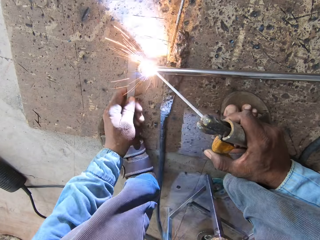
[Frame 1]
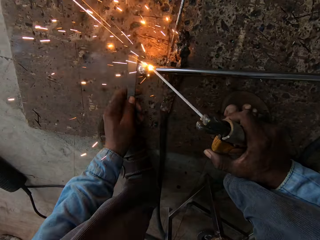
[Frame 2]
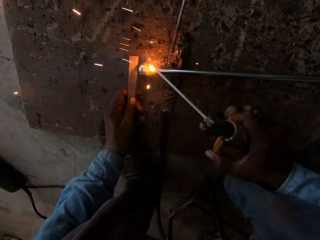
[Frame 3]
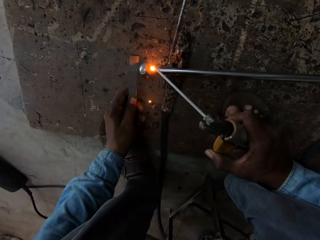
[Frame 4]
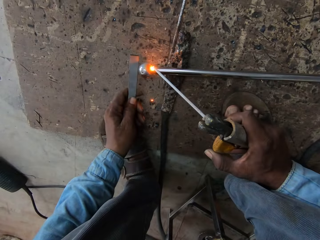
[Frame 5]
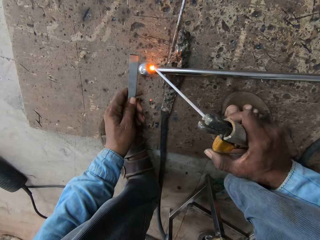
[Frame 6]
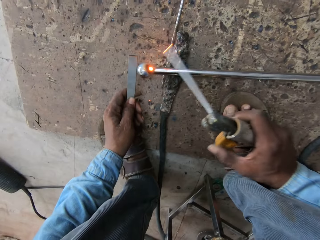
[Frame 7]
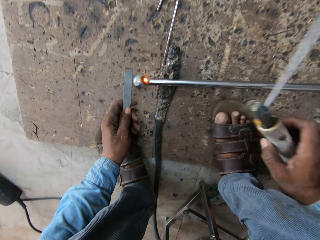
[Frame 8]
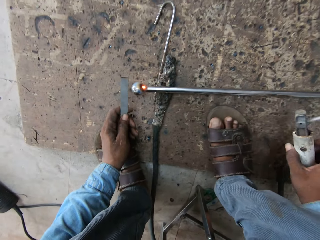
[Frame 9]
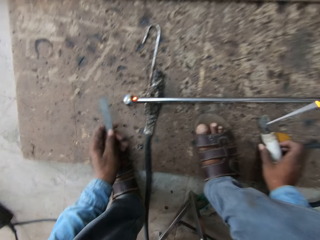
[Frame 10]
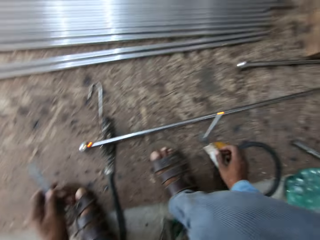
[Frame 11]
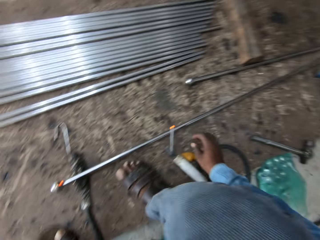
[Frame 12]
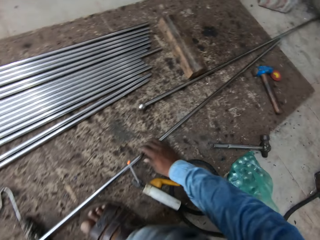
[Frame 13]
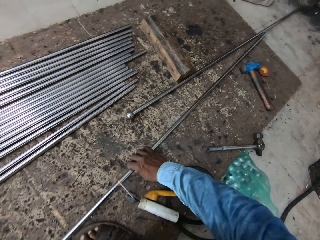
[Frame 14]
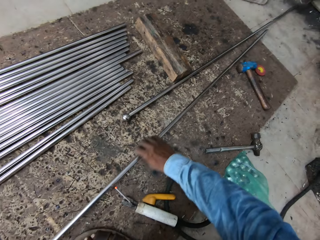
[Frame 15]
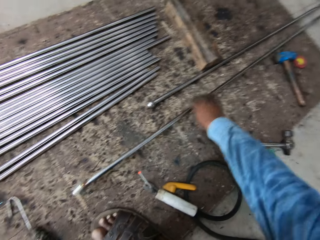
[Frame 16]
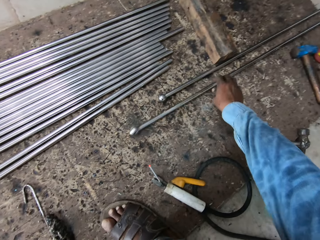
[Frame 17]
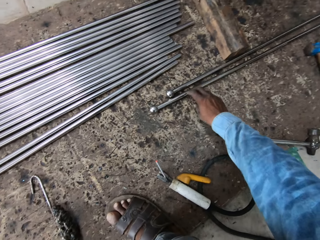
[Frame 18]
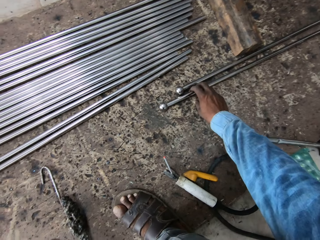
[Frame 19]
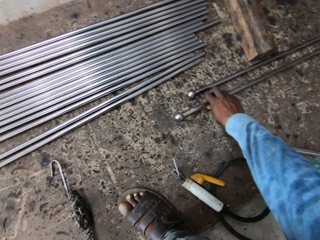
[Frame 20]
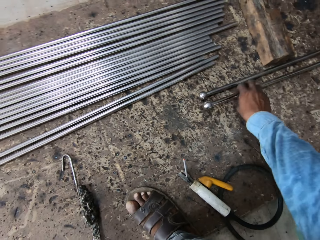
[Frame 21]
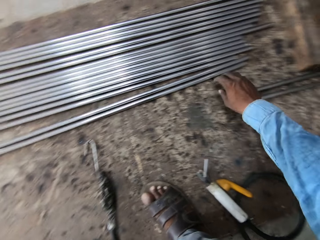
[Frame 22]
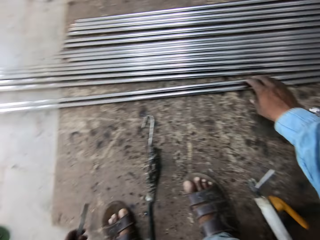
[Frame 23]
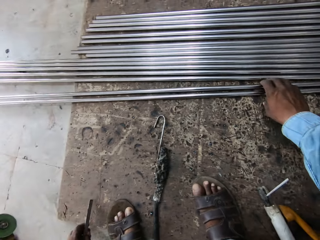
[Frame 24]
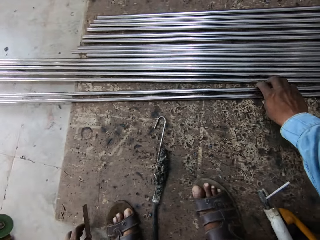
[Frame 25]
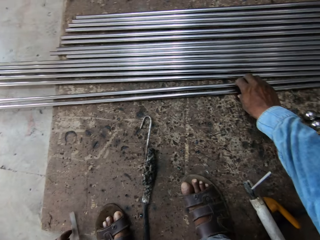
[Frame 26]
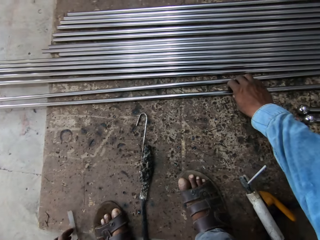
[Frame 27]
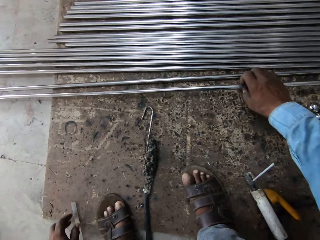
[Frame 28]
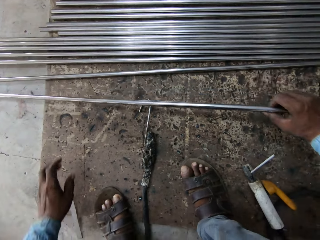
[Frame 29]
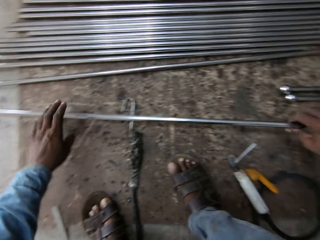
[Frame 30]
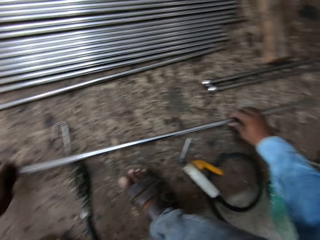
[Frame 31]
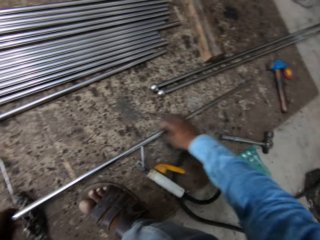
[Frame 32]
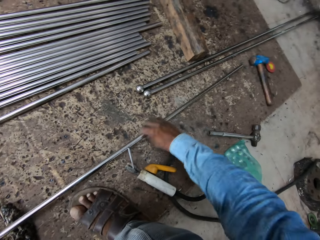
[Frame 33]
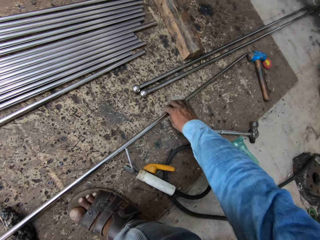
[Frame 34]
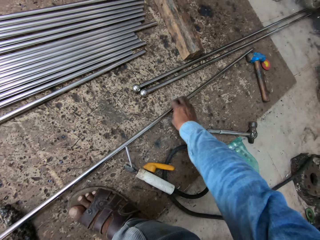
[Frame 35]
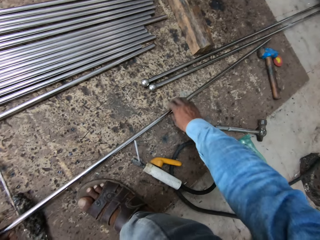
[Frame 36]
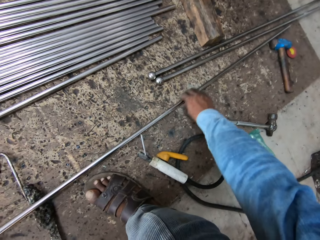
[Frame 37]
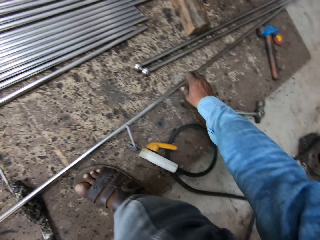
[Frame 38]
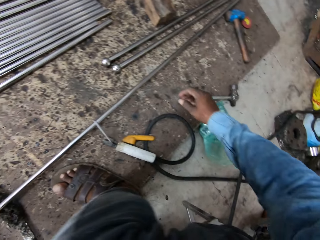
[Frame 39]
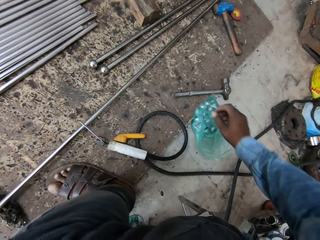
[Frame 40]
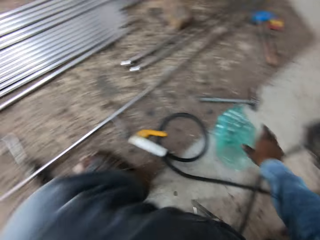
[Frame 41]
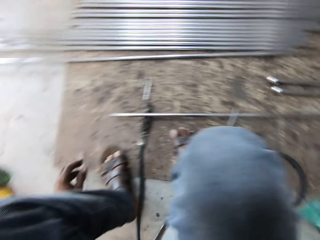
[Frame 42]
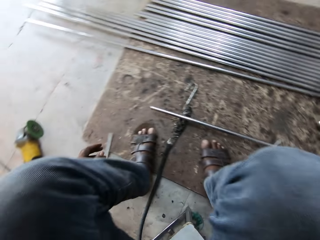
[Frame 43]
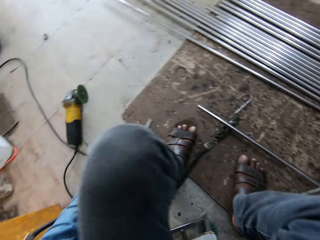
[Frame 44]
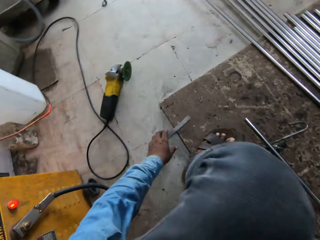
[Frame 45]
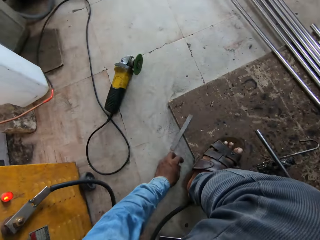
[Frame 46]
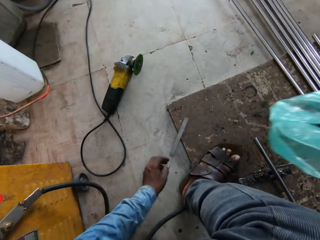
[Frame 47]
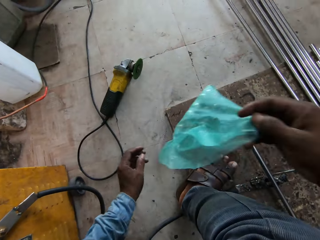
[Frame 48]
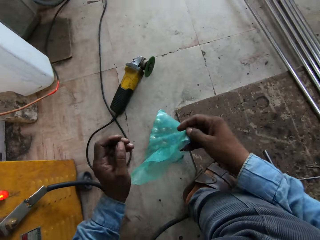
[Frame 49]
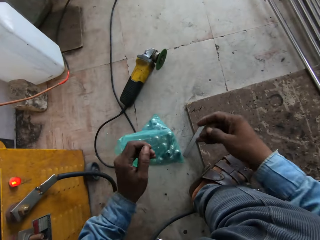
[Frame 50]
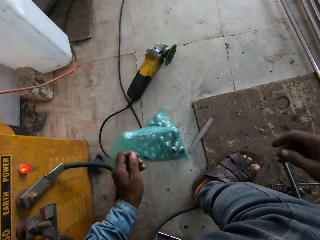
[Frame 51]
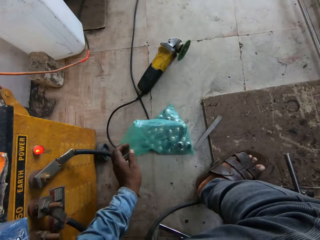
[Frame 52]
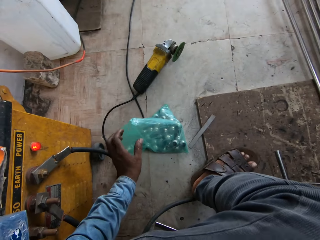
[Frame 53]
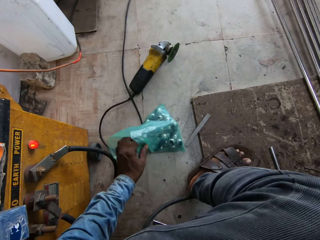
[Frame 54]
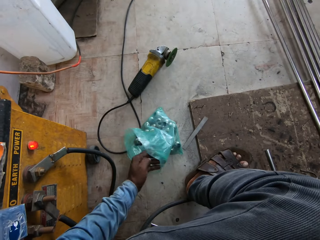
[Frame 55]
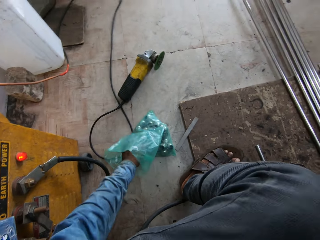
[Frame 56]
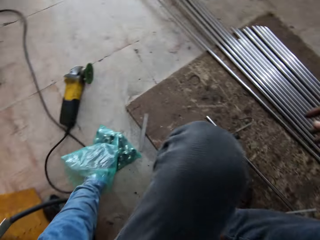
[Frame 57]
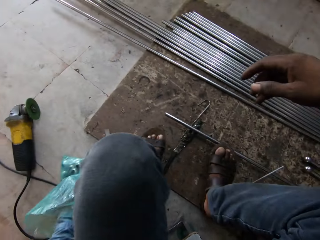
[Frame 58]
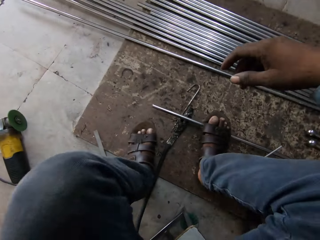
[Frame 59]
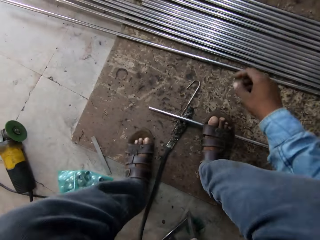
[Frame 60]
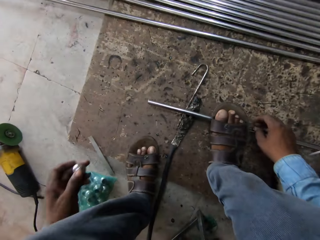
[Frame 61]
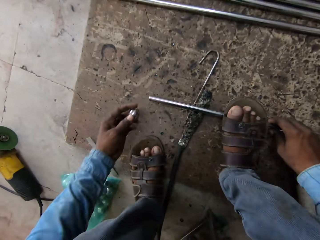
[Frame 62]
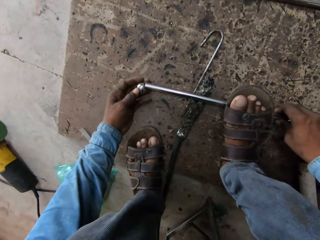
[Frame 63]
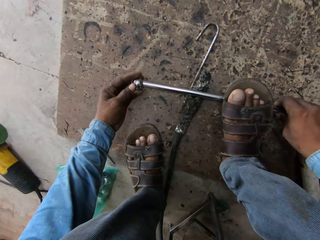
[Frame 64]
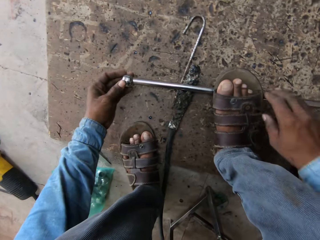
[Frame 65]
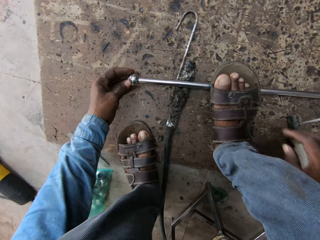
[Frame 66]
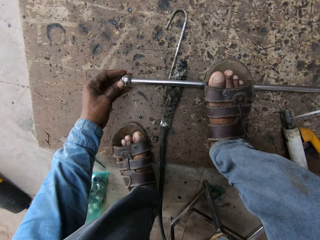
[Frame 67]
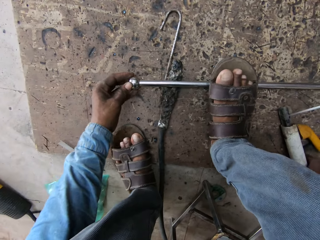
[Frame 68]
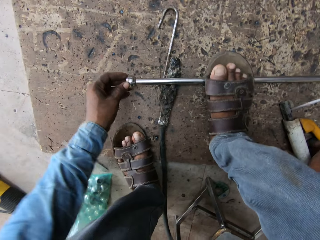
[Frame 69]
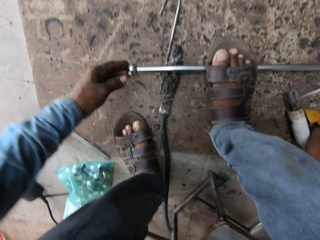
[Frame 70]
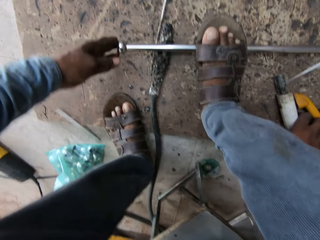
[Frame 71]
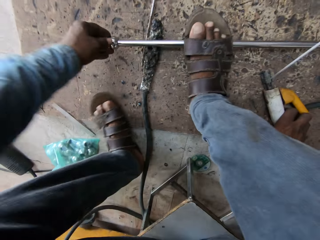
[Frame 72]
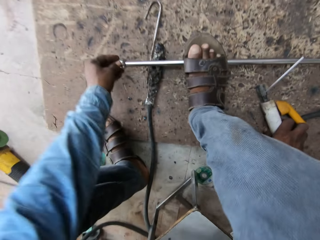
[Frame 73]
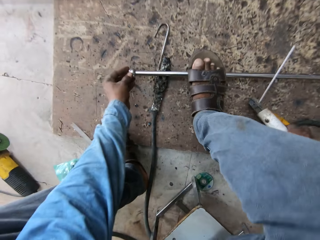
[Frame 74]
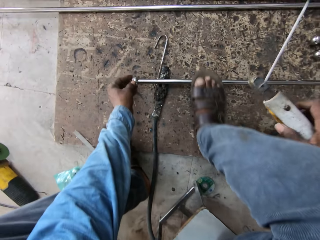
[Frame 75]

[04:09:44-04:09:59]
The camera wearer puts the welding gun down. They move the metal. They lift the metal. They put the metal down. They look around. They put the bag down. They put their hand in the bag. They put a ball on the metal.

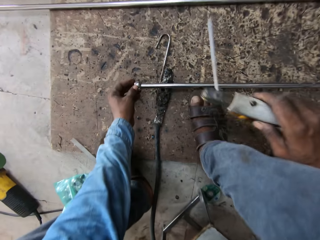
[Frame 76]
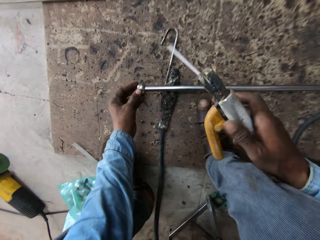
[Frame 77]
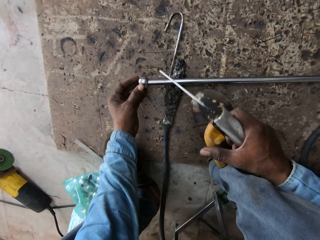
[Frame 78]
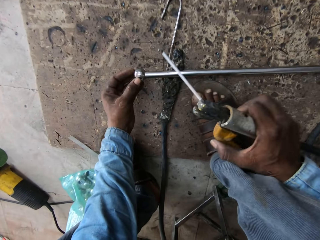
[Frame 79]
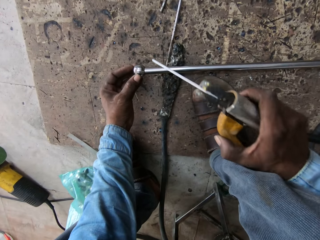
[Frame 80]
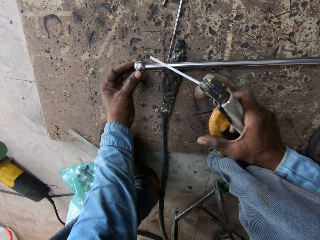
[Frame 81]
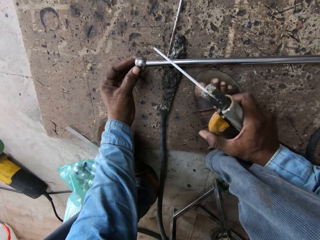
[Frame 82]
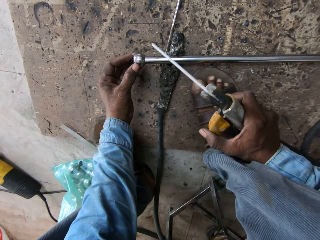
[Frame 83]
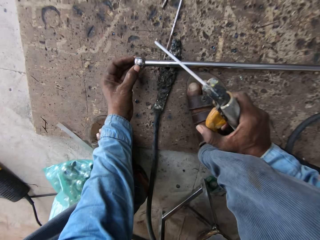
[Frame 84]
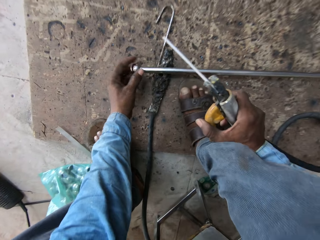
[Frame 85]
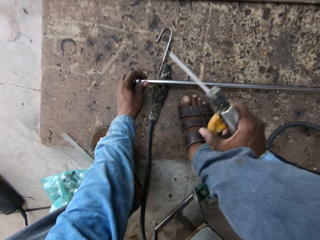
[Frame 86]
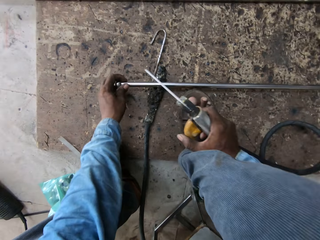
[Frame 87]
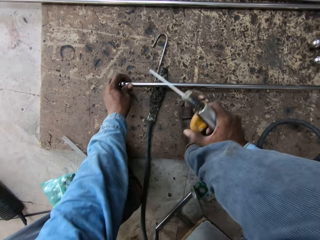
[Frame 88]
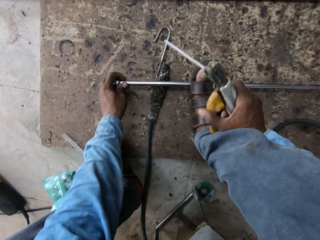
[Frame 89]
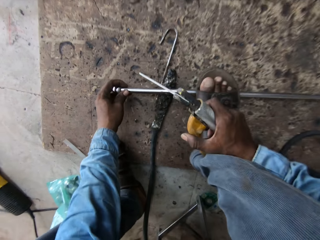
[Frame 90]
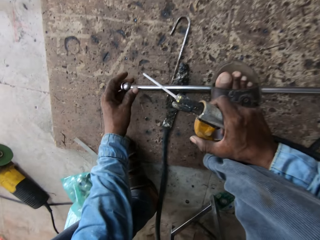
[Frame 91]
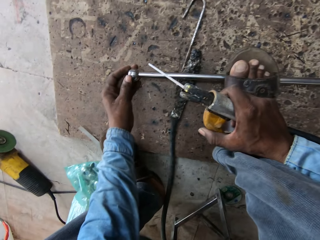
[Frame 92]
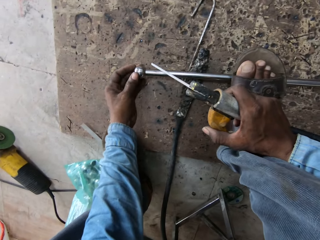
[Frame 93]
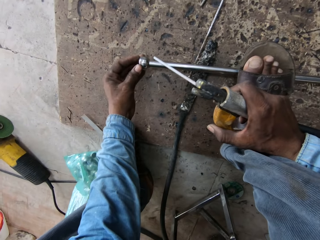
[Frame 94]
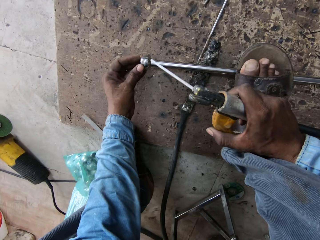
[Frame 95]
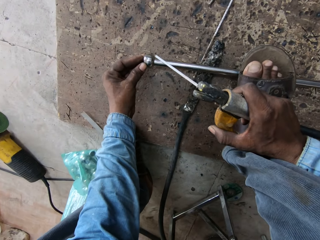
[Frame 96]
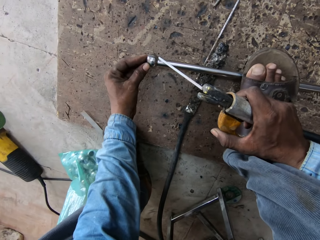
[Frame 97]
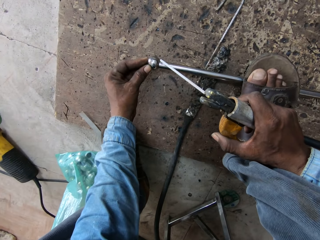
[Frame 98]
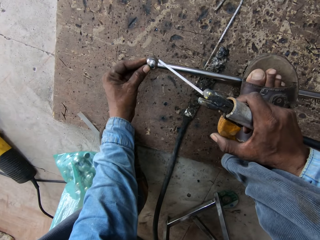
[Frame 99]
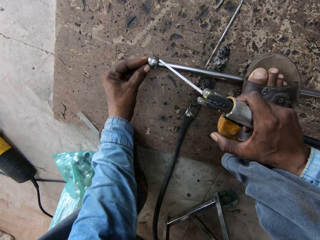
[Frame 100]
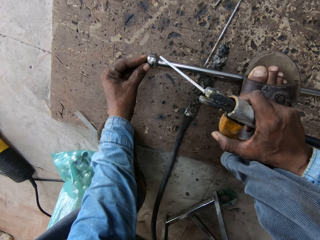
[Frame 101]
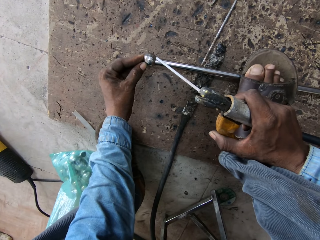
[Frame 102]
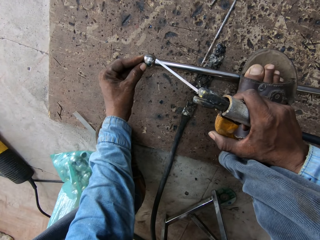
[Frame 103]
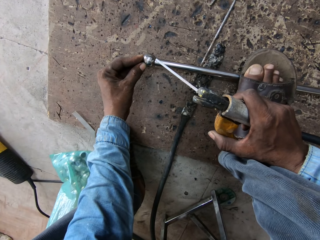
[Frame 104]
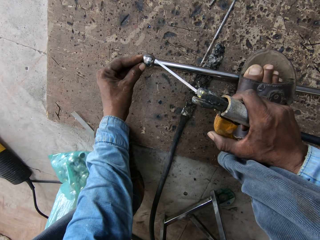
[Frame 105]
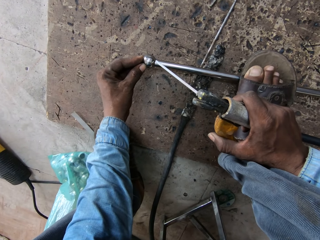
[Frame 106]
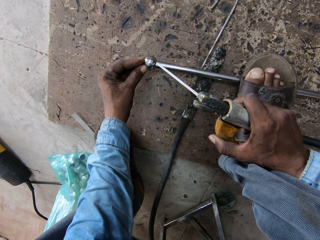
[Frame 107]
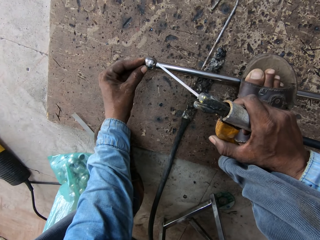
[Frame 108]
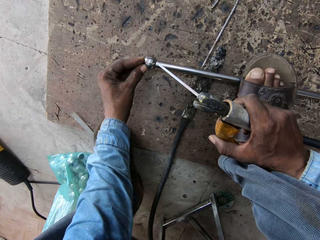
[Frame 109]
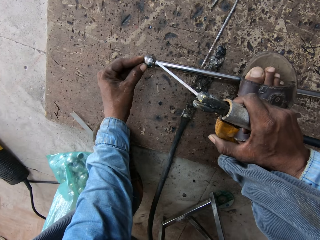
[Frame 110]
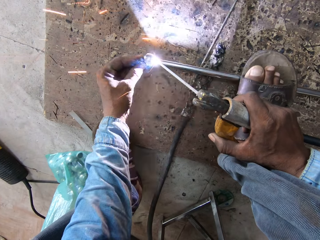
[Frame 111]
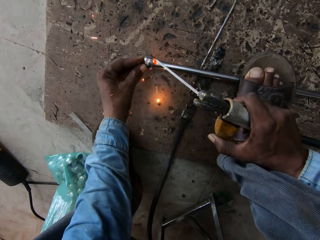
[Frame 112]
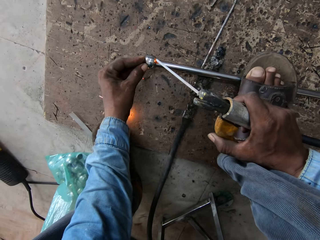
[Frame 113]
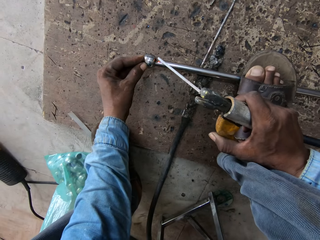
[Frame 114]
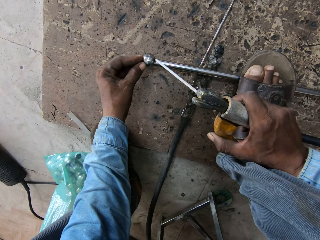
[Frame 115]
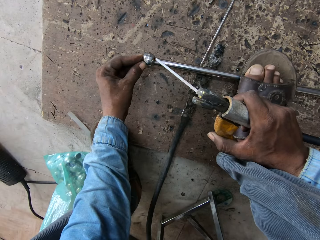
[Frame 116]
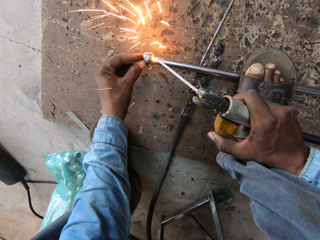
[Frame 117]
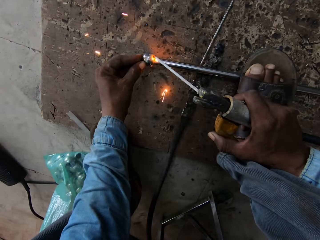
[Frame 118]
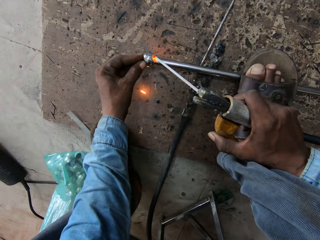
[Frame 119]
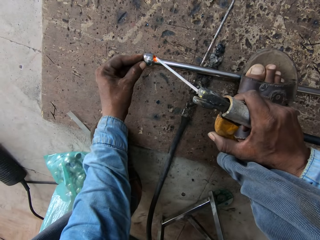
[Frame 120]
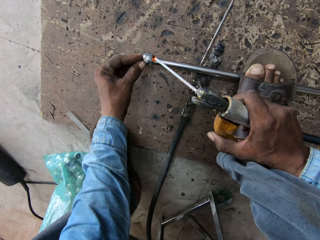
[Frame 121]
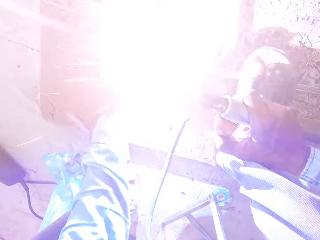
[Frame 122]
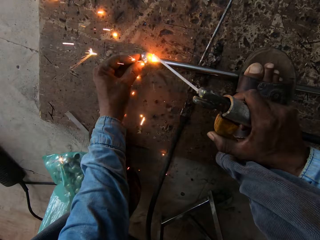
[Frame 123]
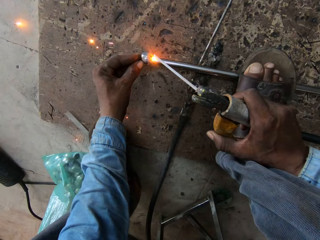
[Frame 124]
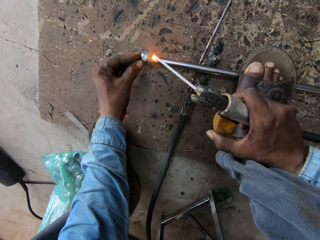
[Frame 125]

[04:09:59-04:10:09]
The camera wearer picks up the welding gun. They weld the metal.
